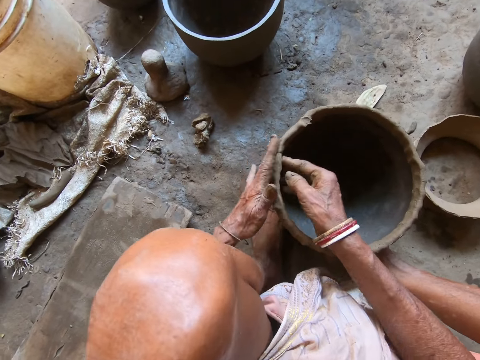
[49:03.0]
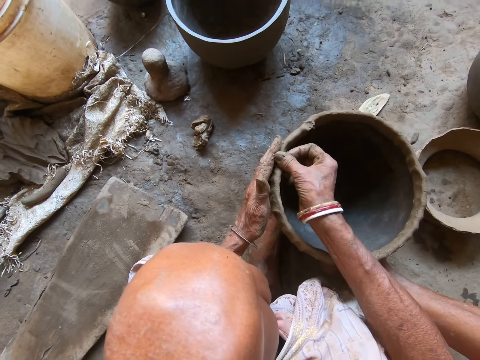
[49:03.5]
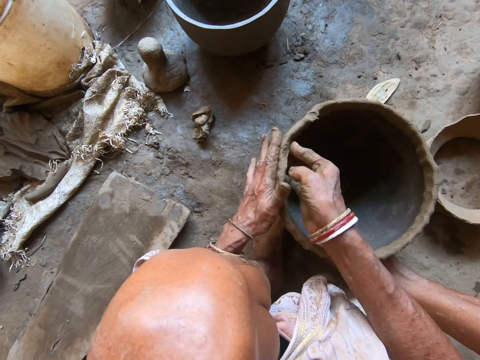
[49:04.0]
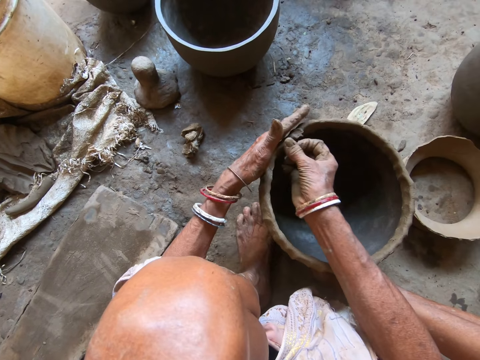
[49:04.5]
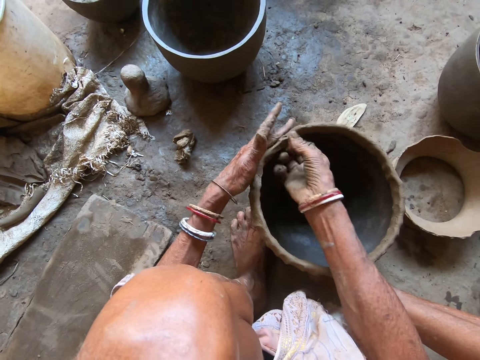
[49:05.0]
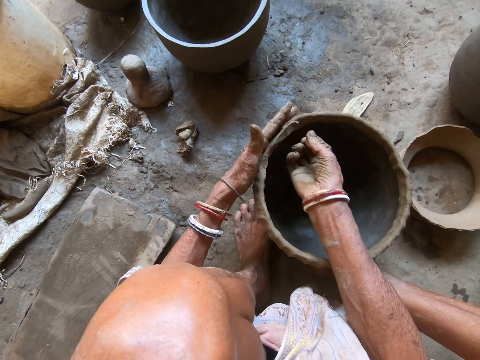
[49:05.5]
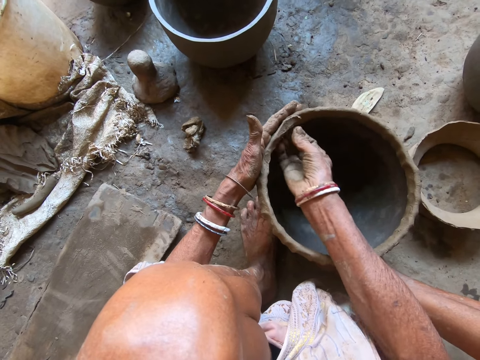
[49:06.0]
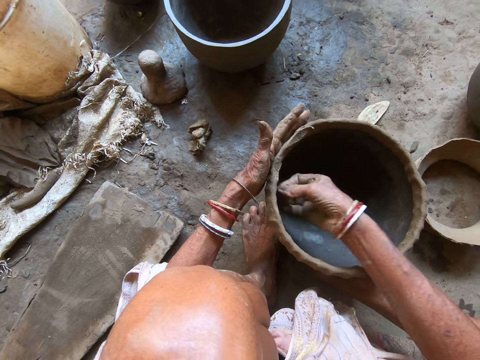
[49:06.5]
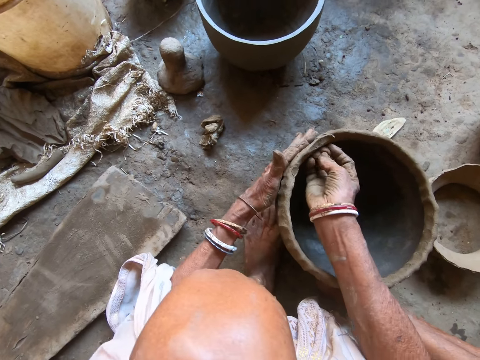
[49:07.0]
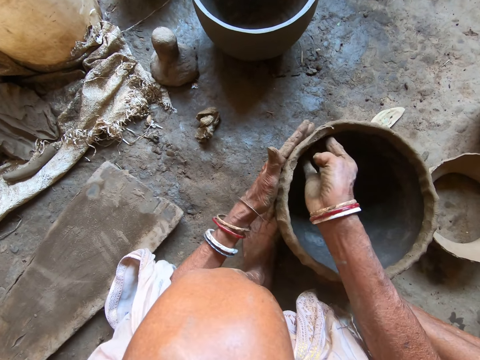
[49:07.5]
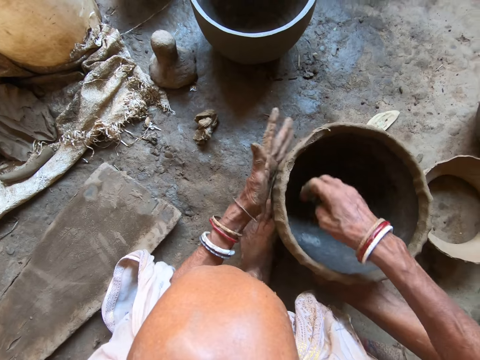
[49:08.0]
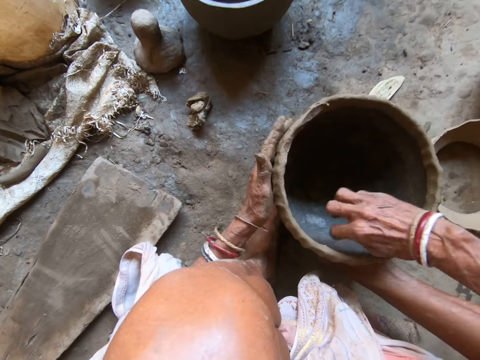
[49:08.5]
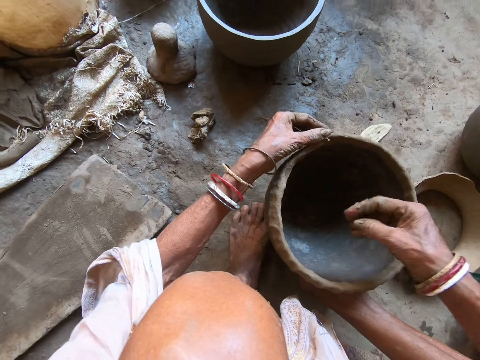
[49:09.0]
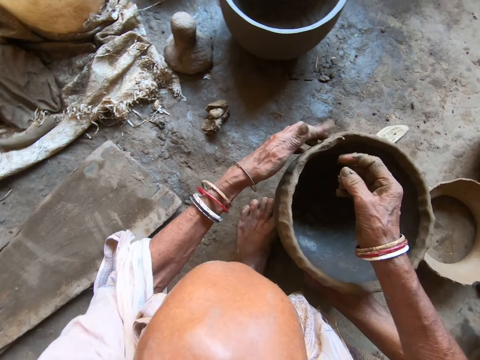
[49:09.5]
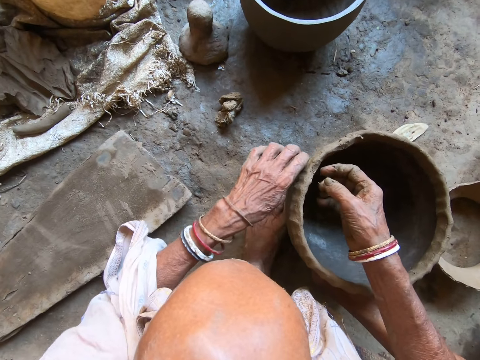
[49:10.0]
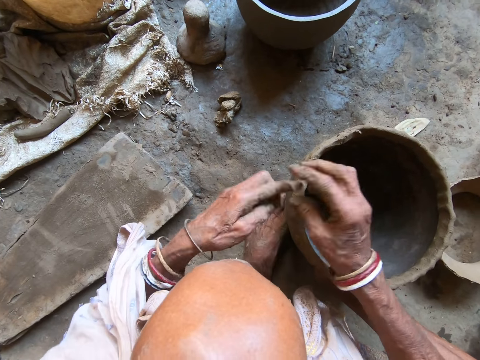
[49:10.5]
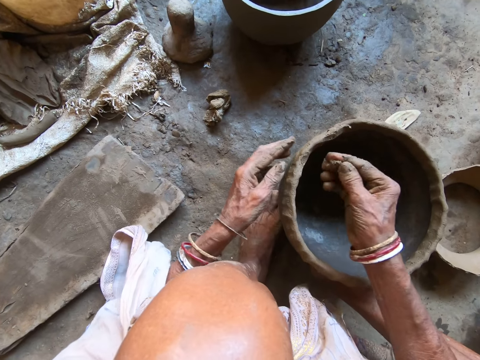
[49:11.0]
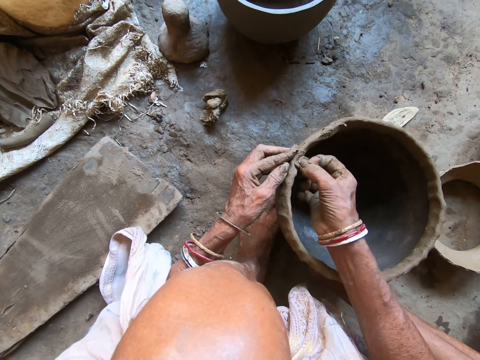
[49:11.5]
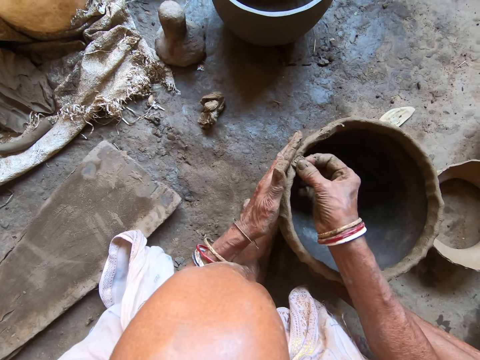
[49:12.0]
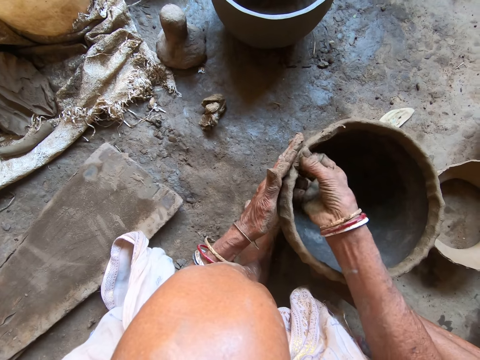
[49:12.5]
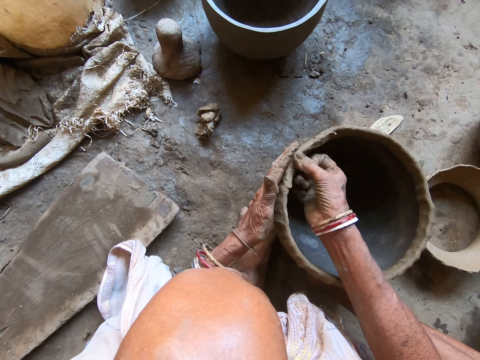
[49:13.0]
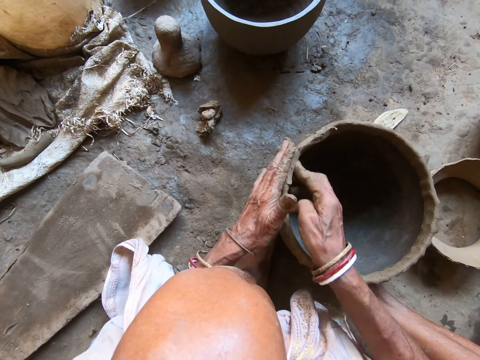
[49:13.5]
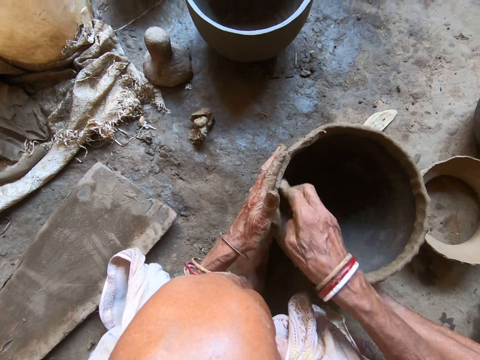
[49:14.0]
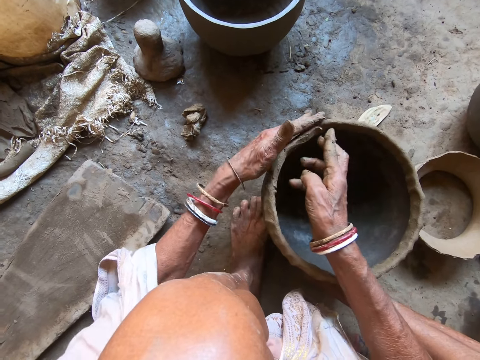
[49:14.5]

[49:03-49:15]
The camera wearer molds the pot with both hands.

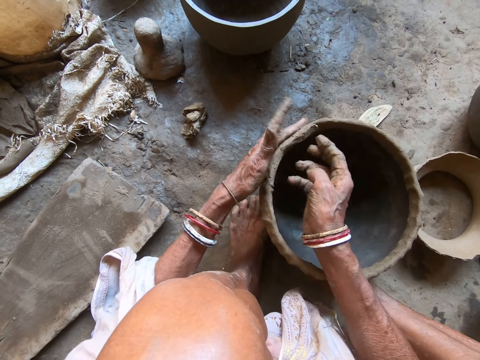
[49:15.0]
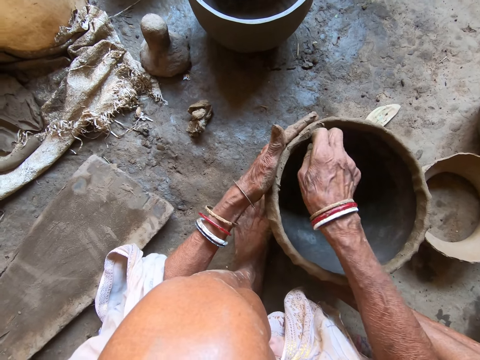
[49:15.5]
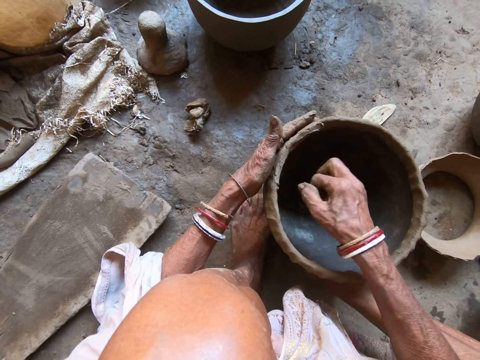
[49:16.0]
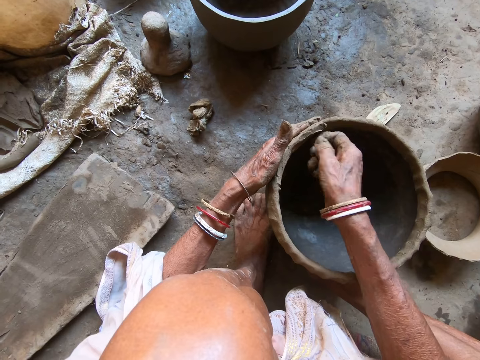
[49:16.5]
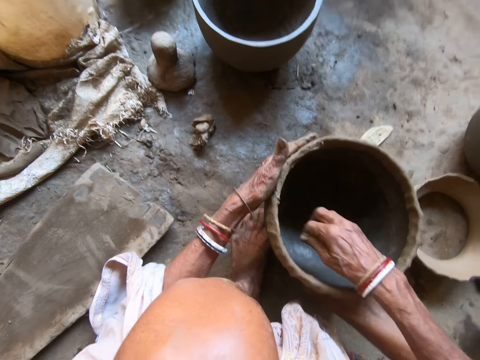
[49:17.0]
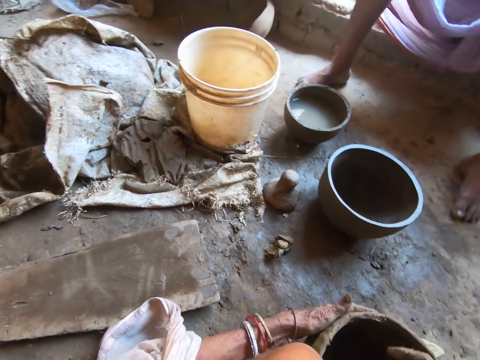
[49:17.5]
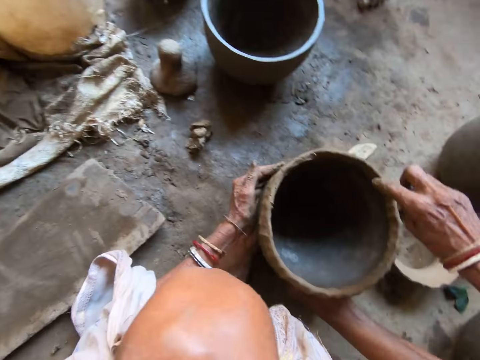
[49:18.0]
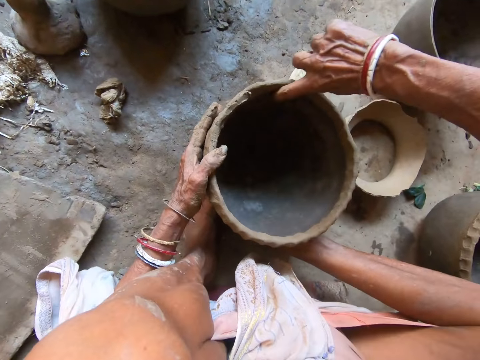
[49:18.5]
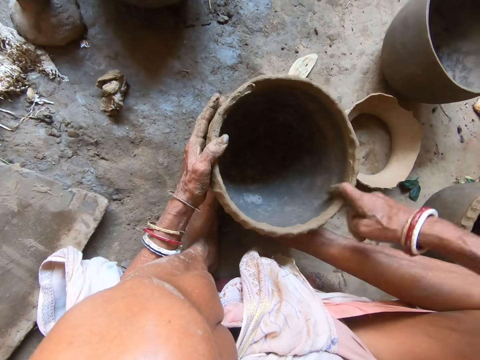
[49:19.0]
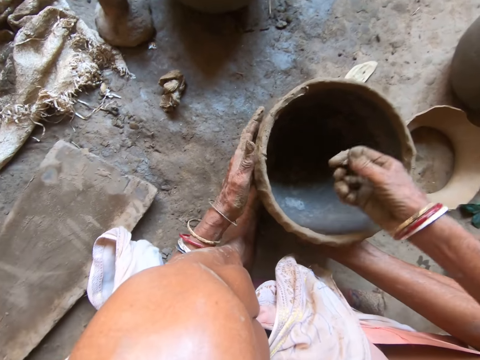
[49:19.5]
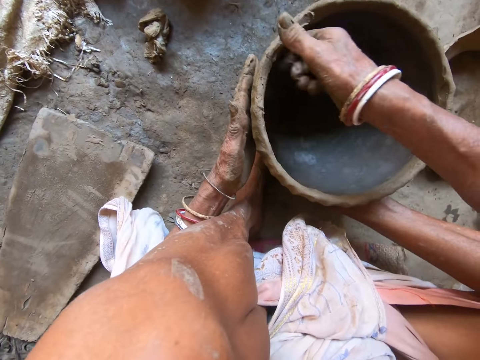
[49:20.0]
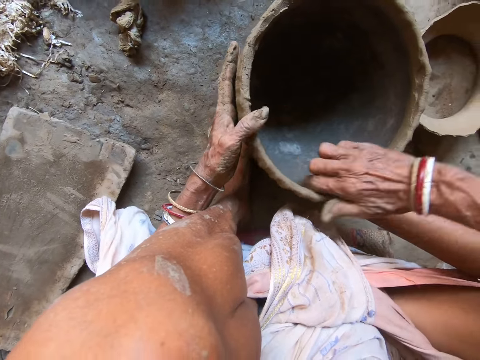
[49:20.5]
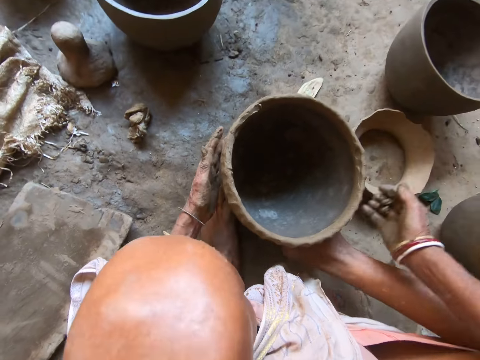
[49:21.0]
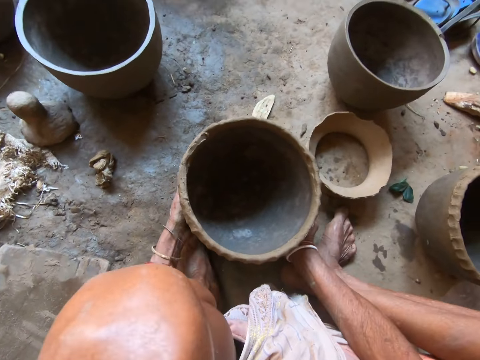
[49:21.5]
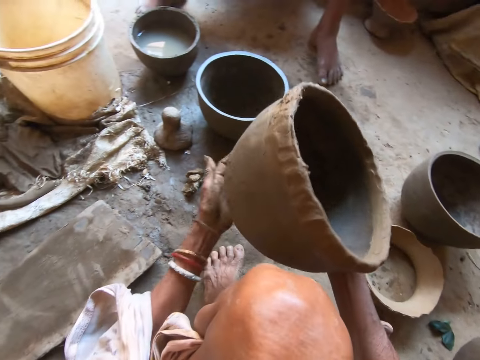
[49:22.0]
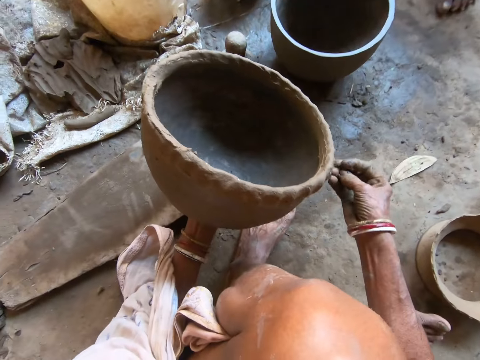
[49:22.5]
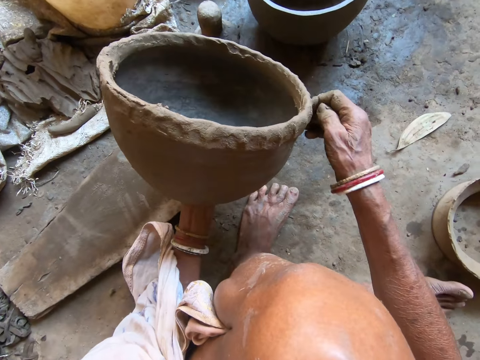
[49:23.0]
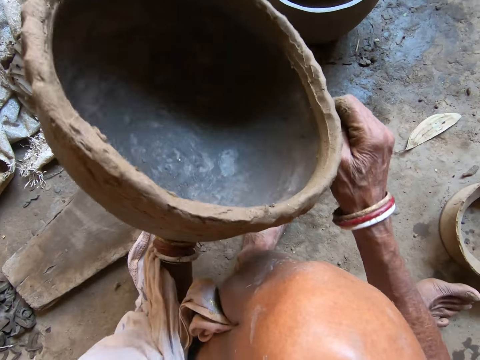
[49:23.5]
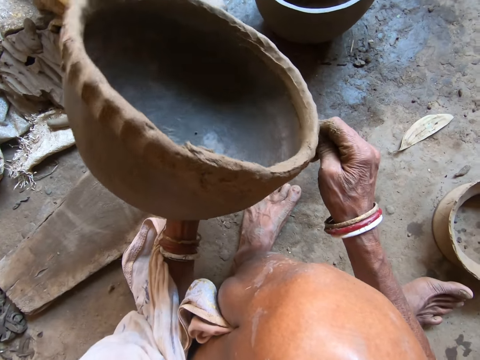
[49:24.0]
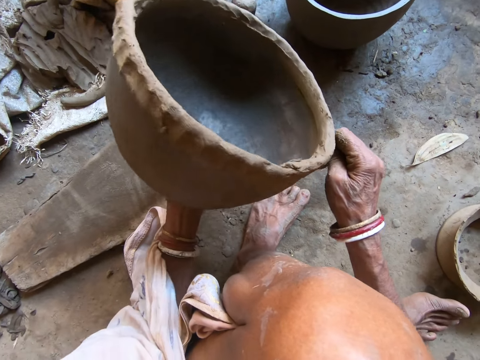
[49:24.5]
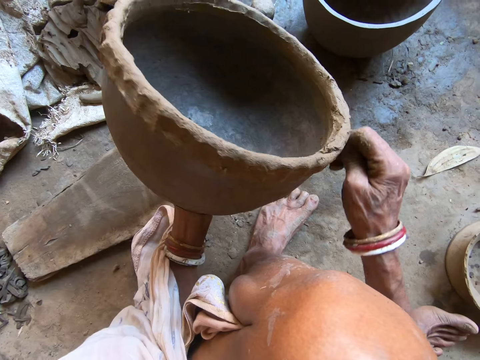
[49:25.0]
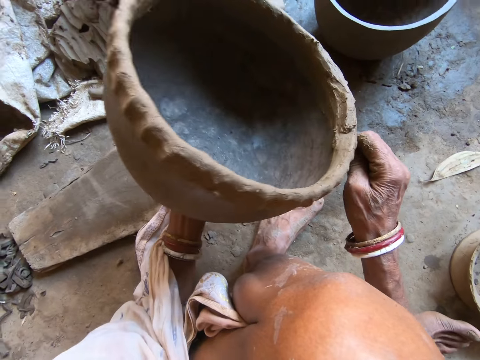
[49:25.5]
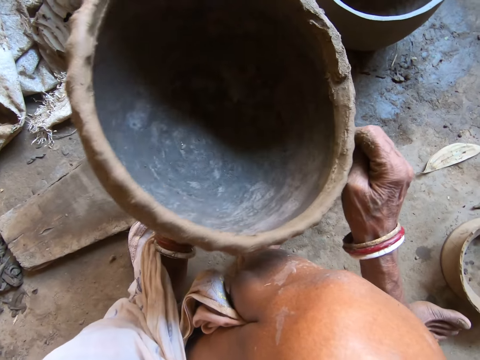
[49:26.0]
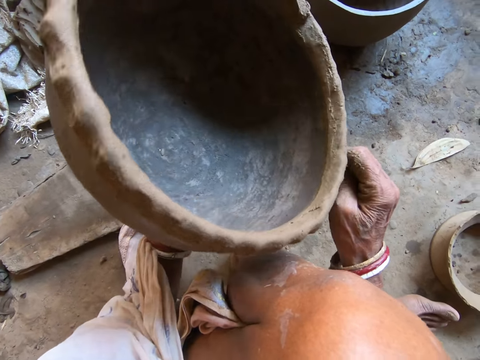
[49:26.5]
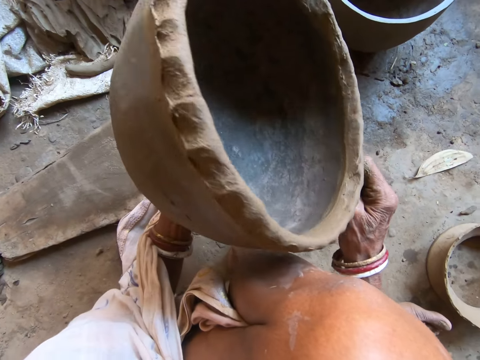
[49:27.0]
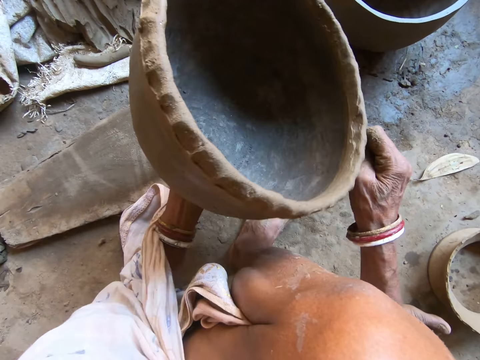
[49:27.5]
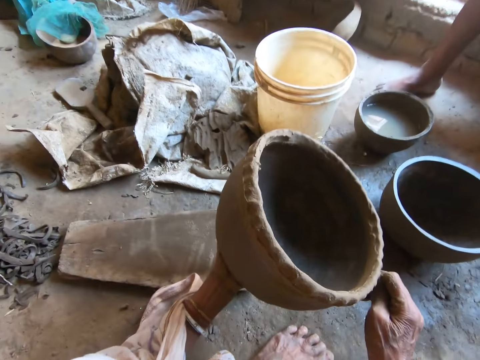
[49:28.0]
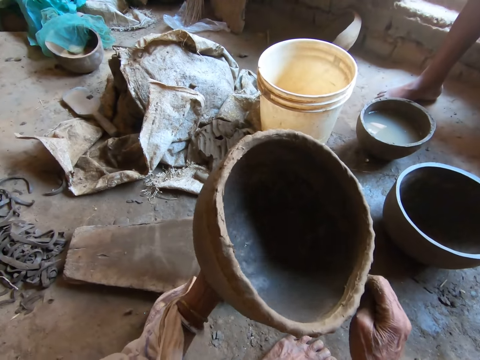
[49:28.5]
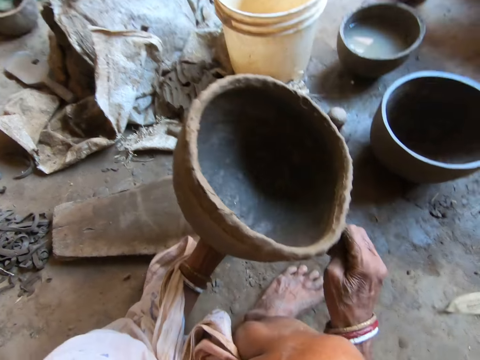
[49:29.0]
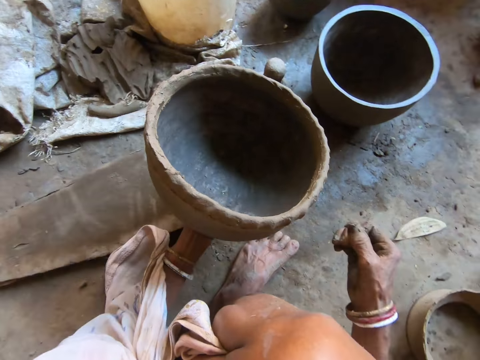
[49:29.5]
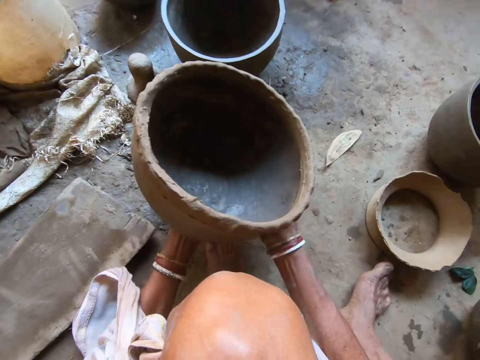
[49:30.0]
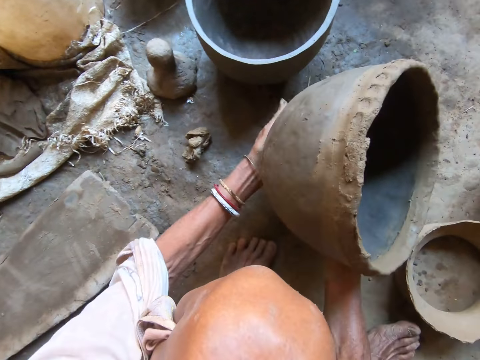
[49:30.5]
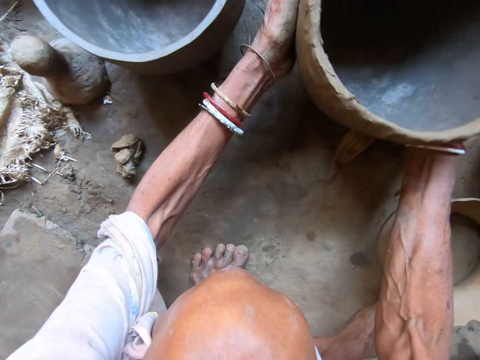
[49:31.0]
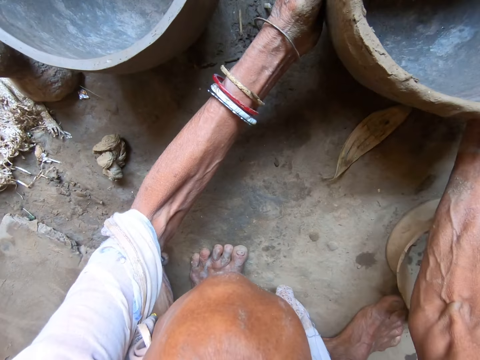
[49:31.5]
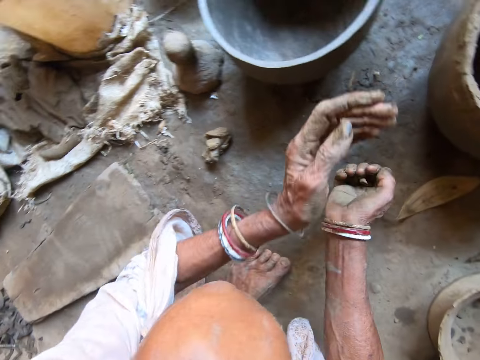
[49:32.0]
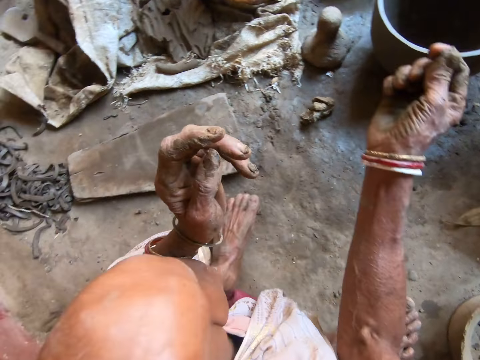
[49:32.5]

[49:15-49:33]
The camera wearer looks around. She rubs clay from the pot. She moves both hands. She picks the pot from the floor with both hands. She holds the pot in her left hand. She molds the pot in her left hand with her right hand. She spreads the clay on the pot. She holds the pot with both hands. She places the pot on the floor with both hands.
